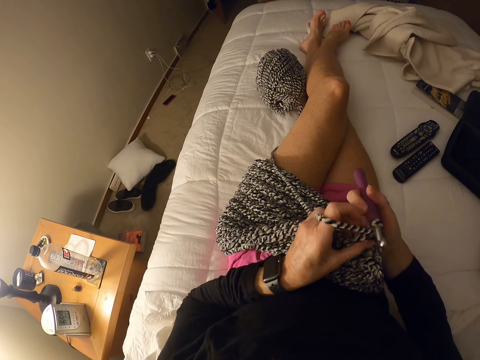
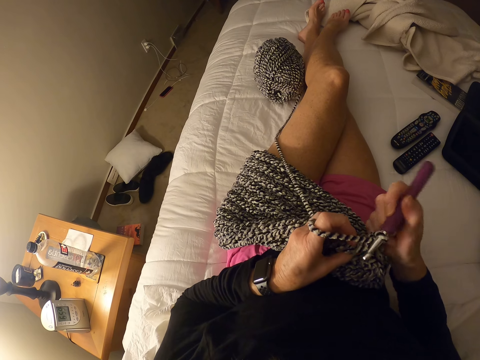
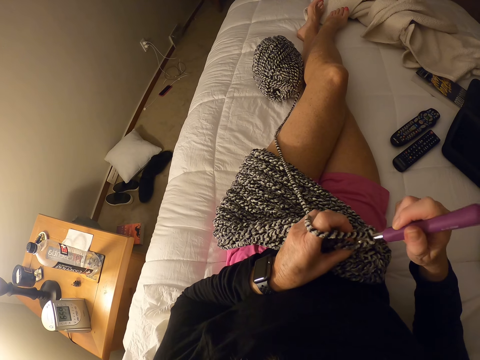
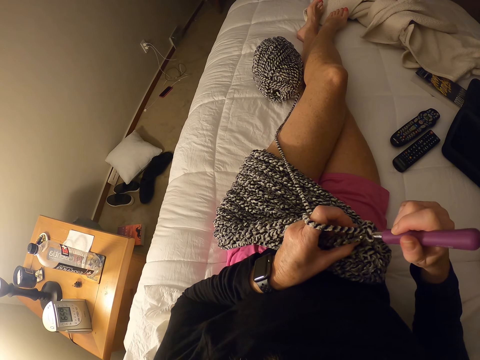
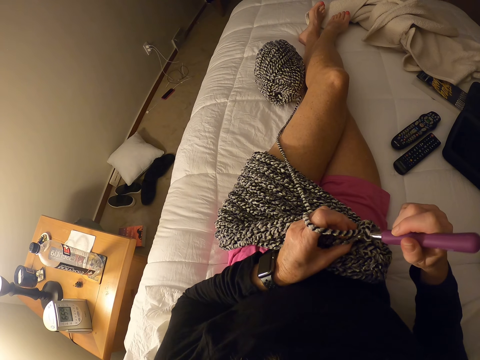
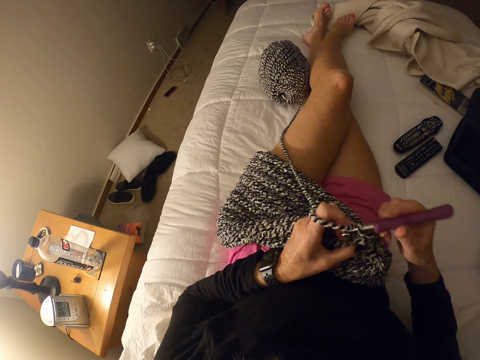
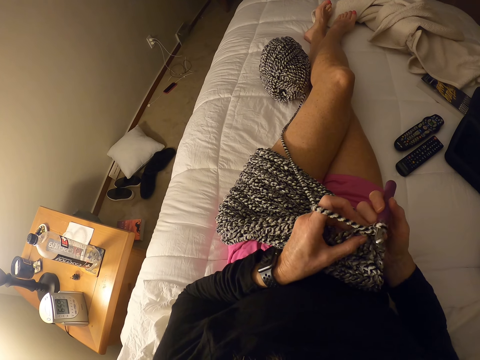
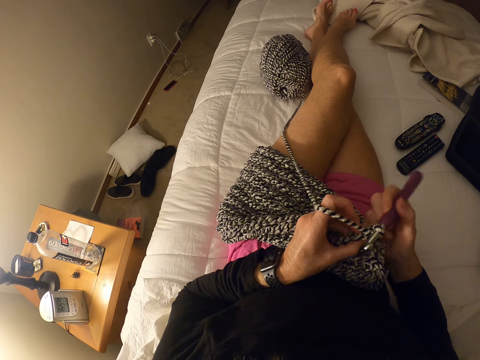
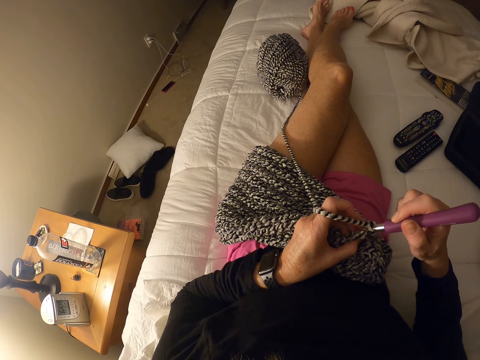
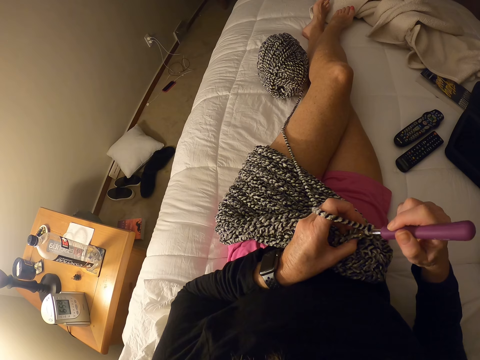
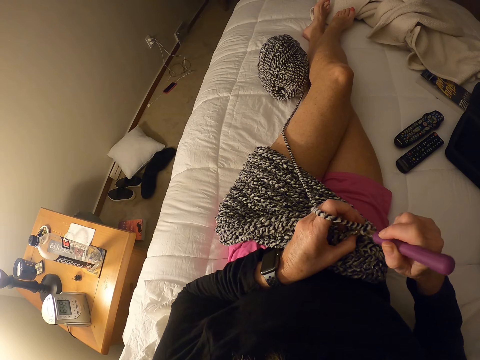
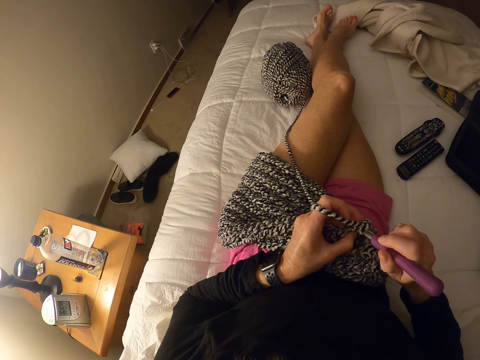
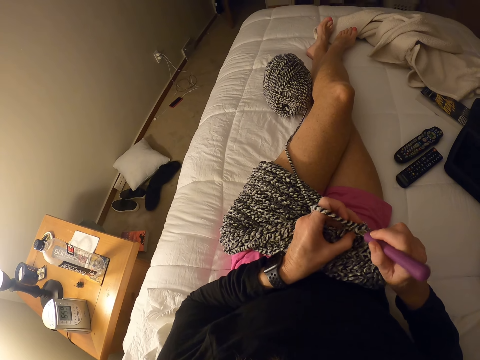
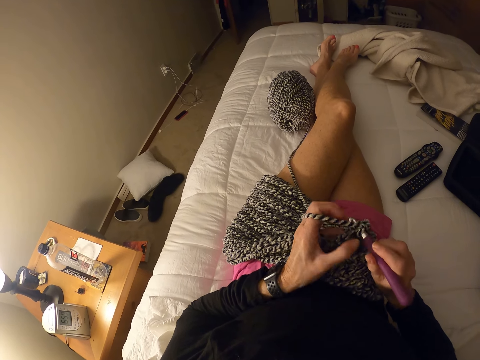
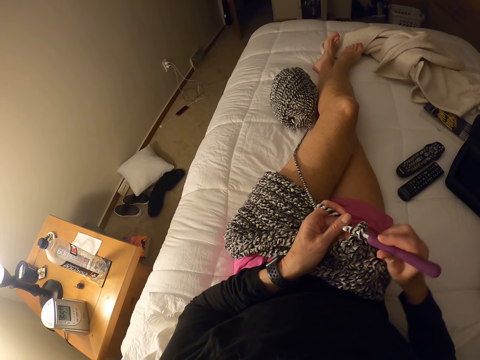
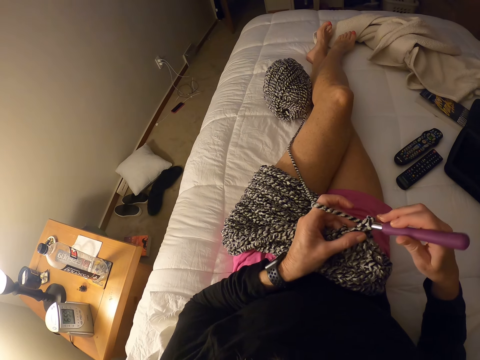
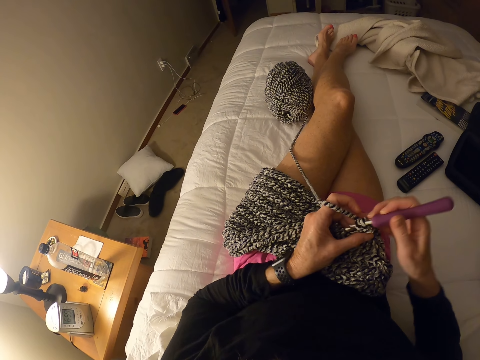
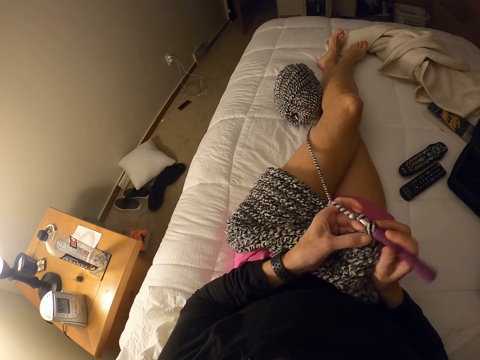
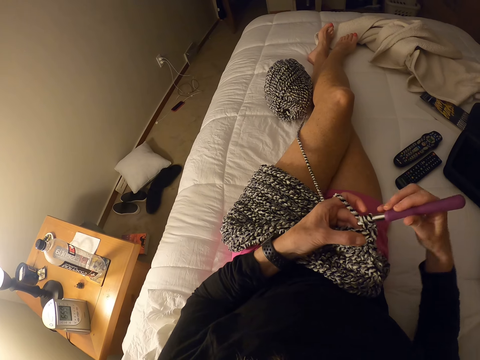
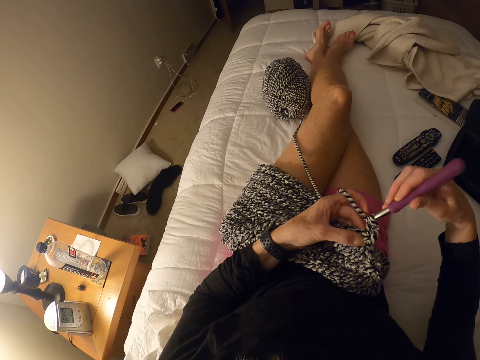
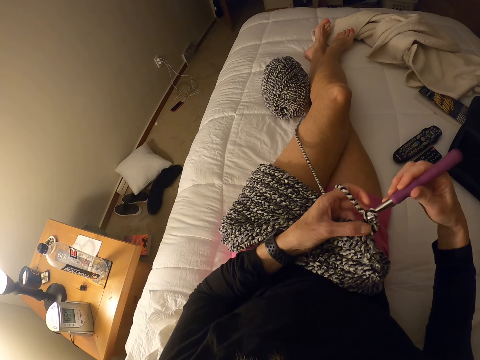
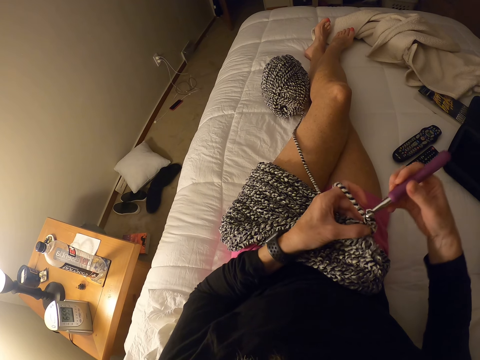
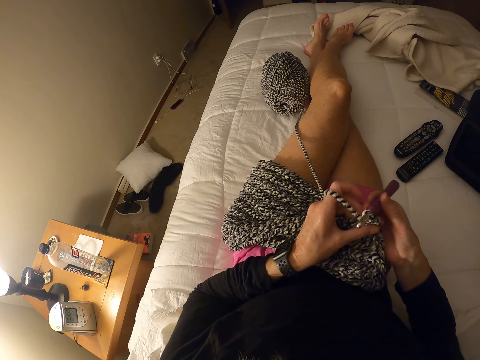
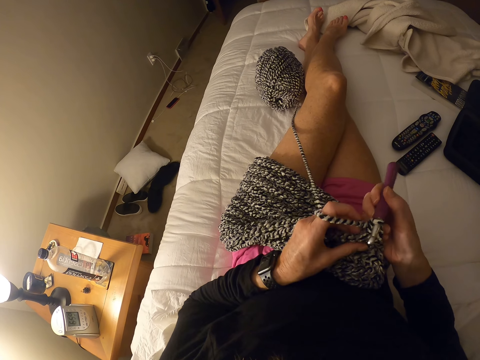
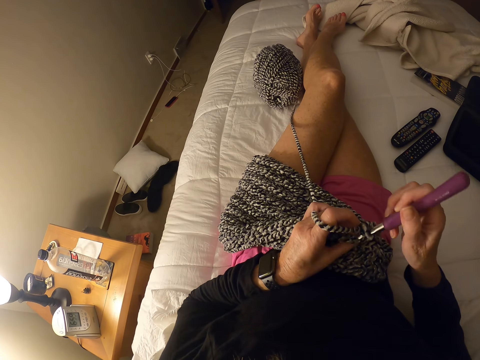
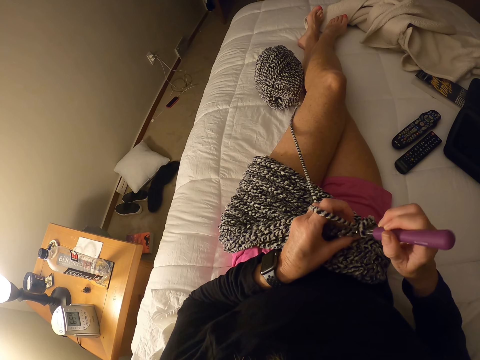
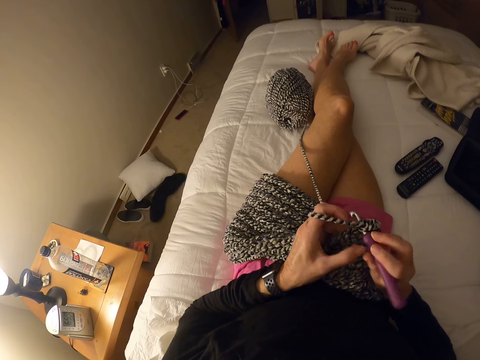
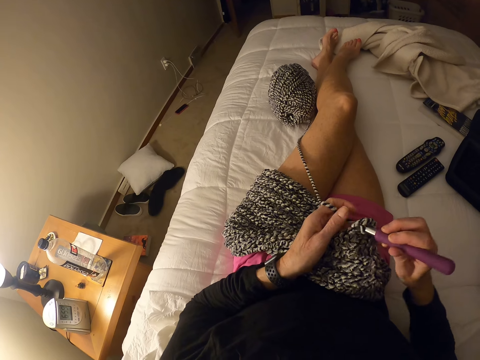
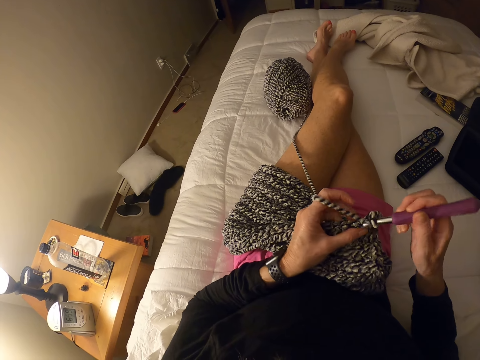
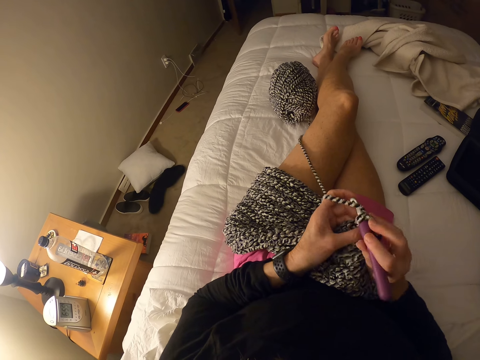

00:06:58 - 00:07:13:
The camera wearer interlocks loops of yarn with a crochet hook.

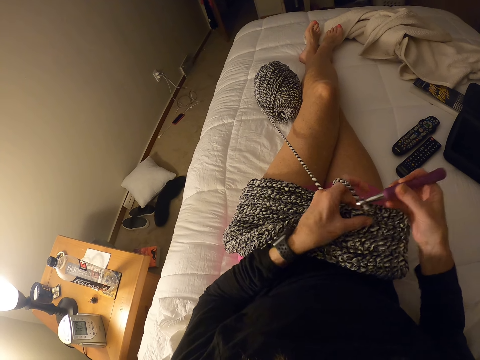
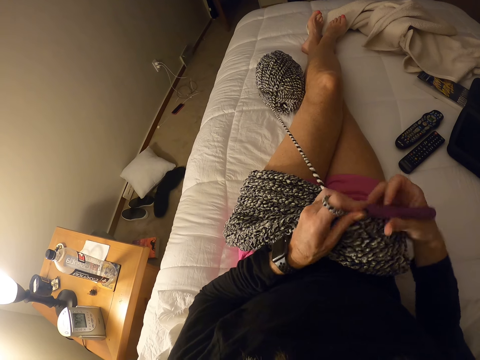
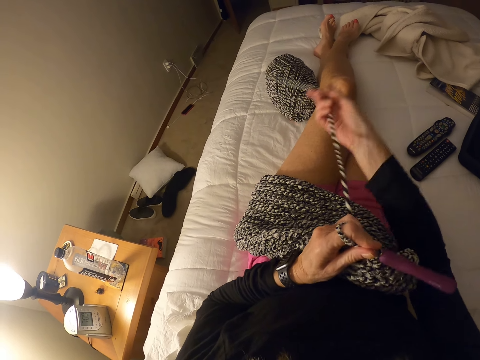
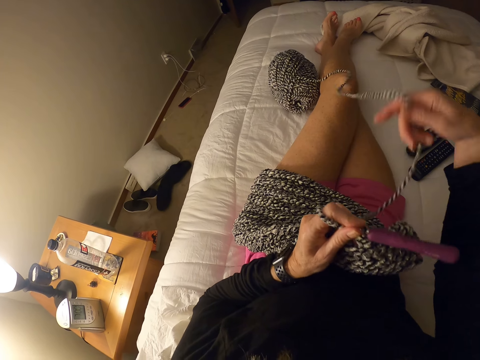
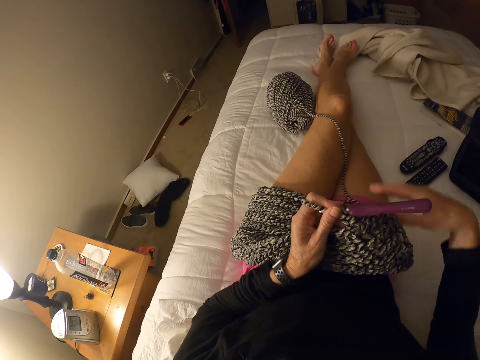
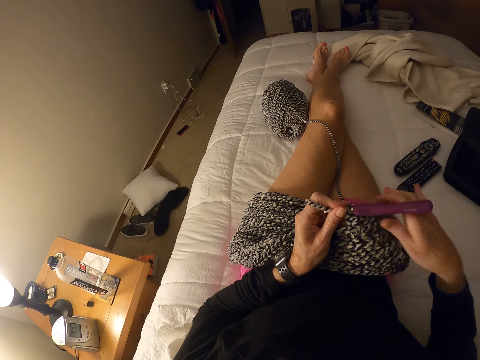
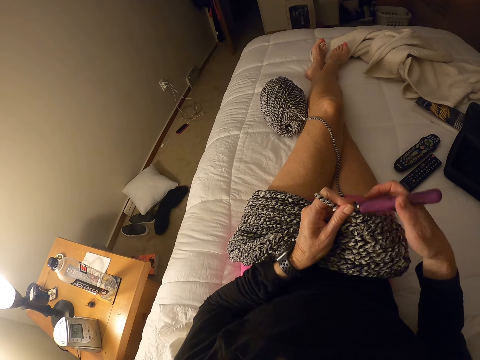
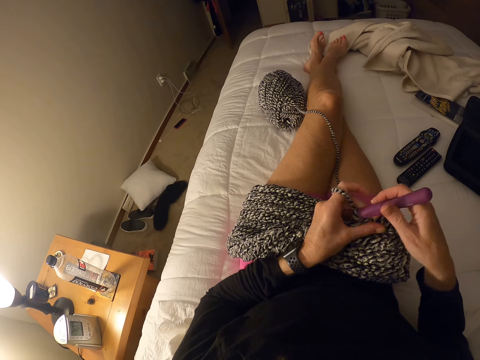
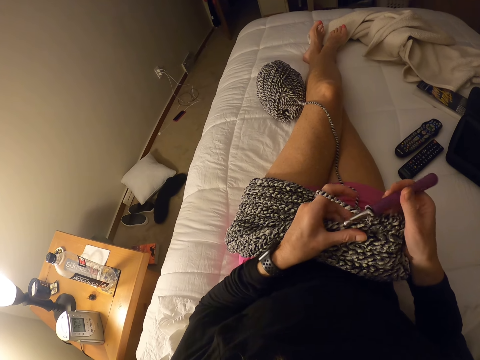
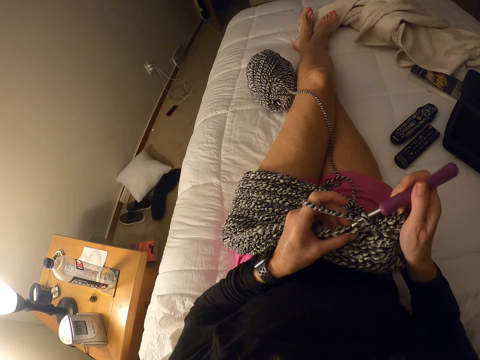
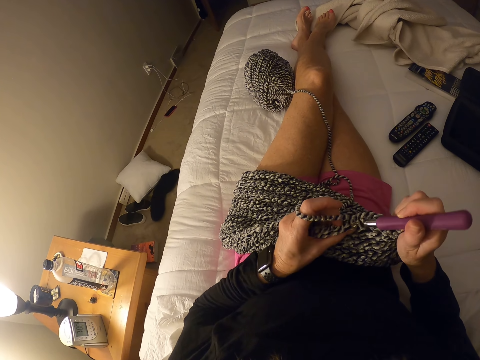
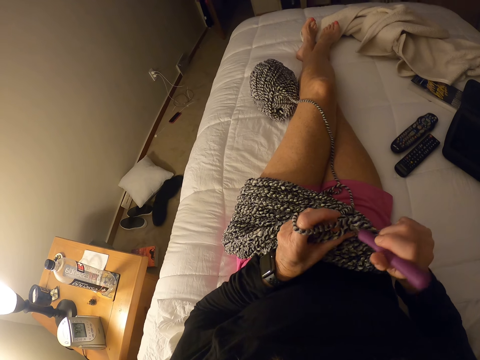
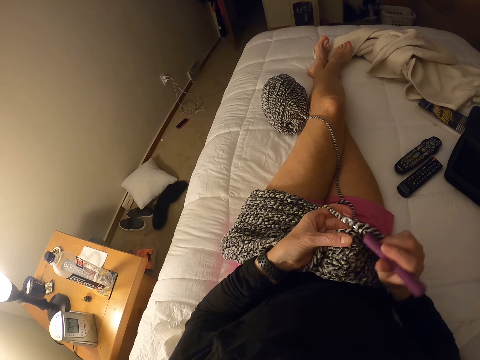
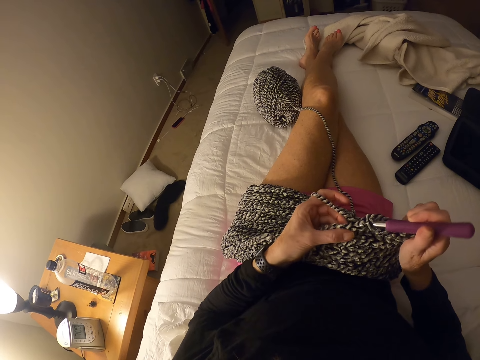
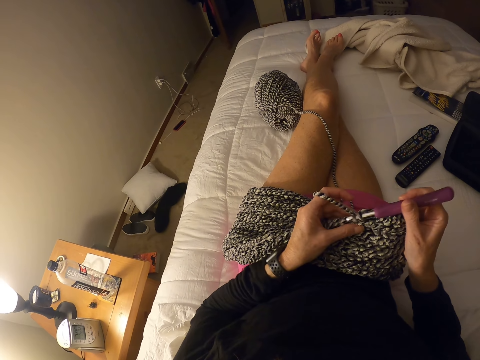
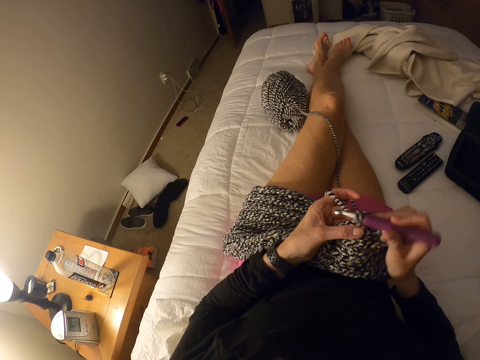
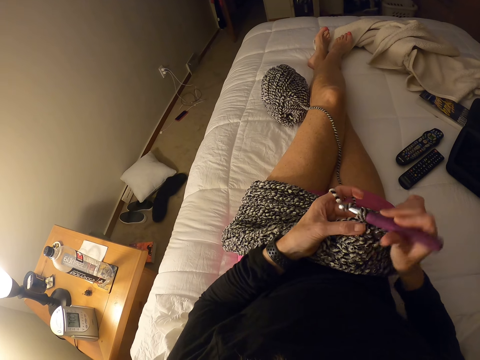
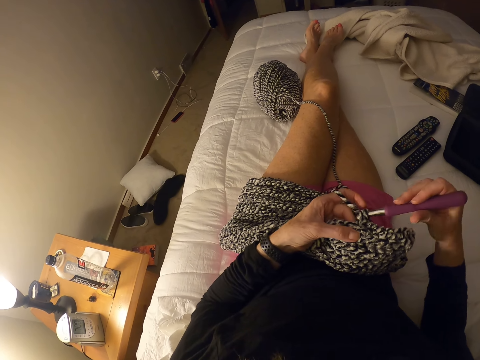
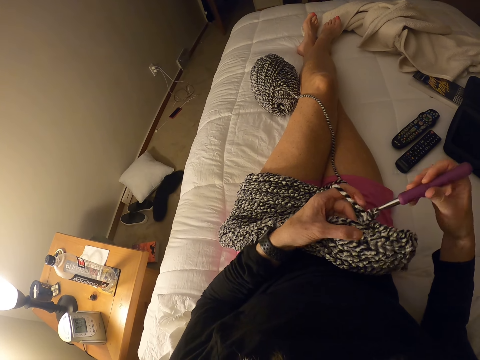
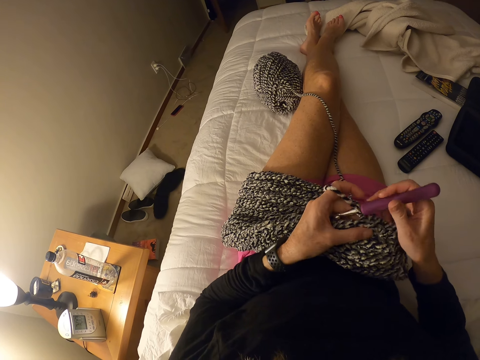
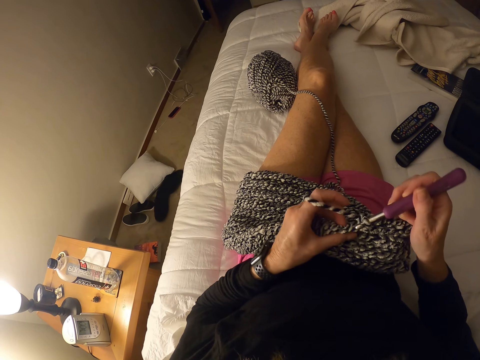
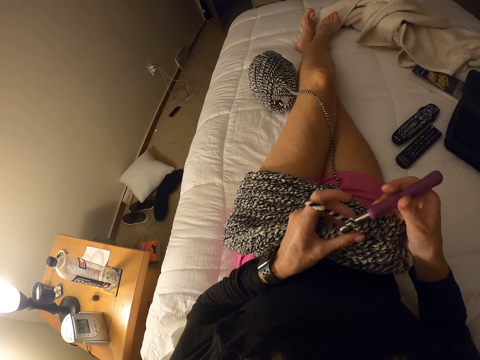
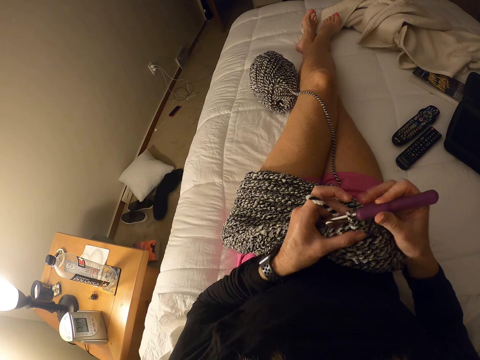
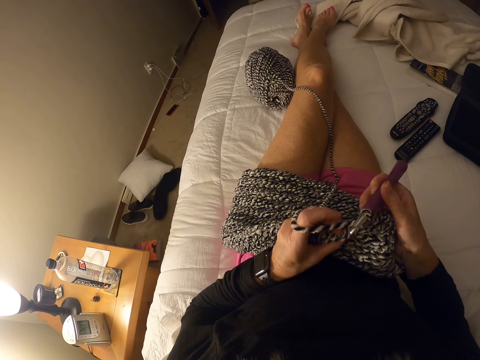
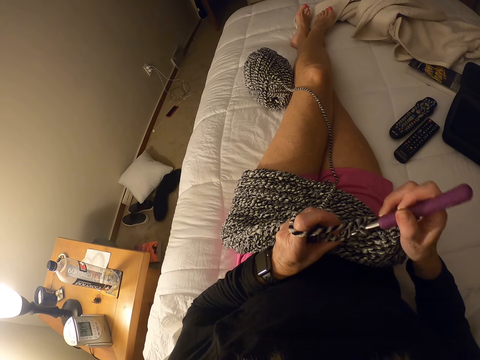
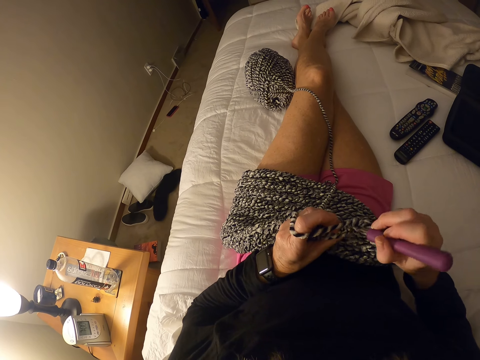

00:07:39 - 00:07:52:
The camera wearer unfolds the yarn. They pull the thread. They interlock loops of the yarn with a crochet hook.
